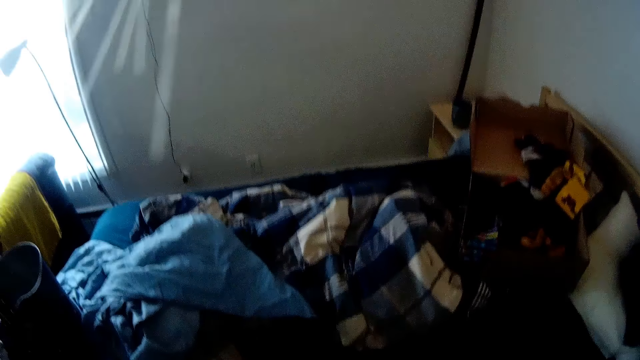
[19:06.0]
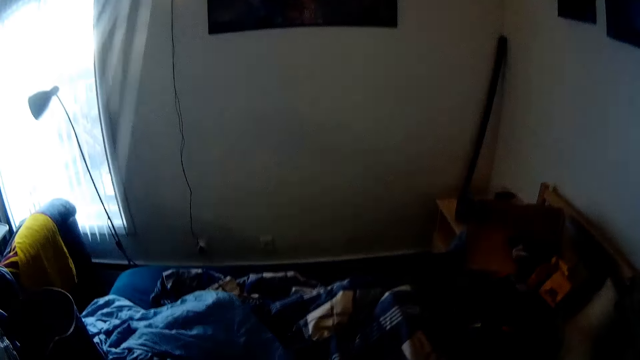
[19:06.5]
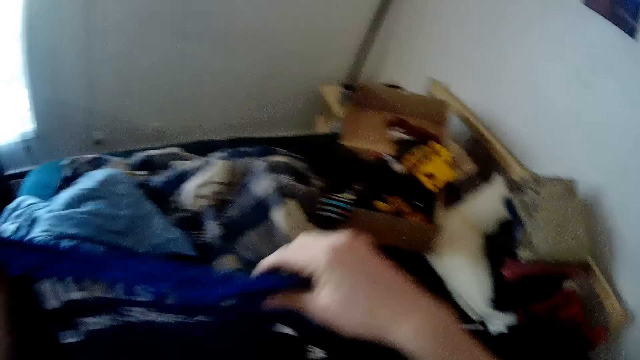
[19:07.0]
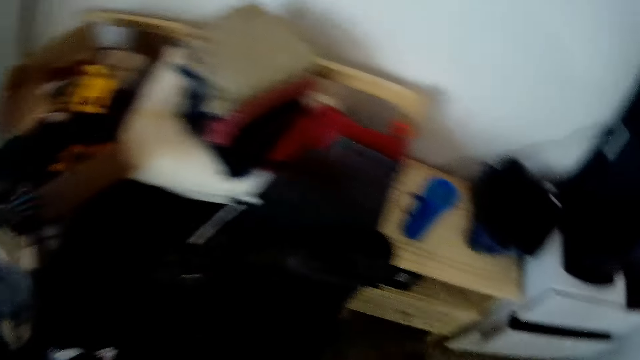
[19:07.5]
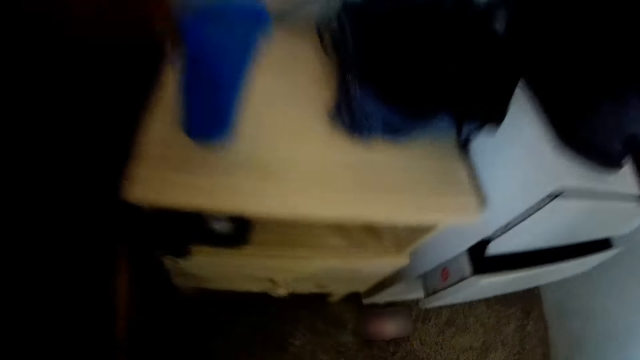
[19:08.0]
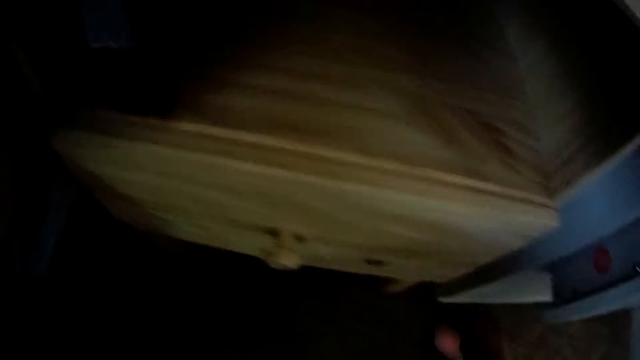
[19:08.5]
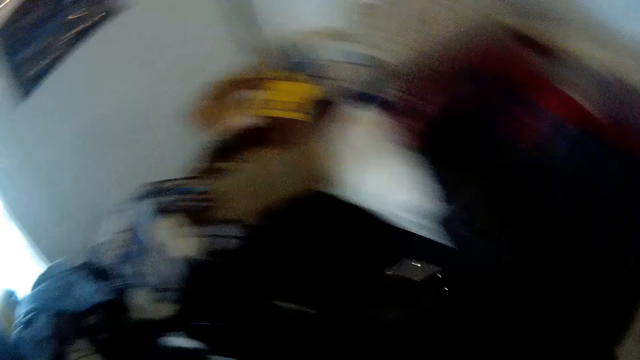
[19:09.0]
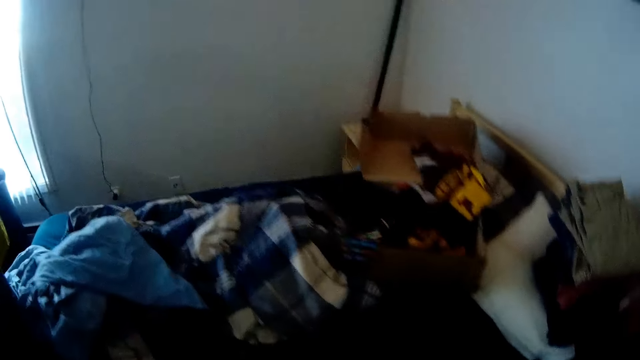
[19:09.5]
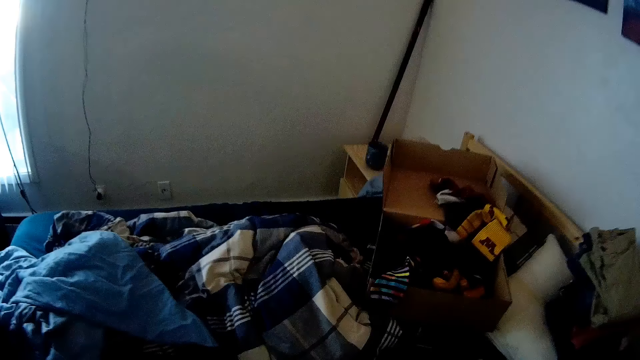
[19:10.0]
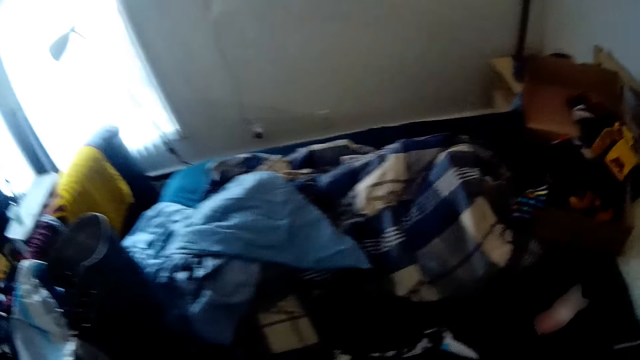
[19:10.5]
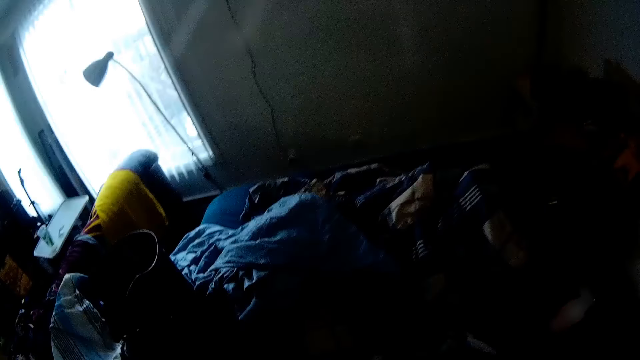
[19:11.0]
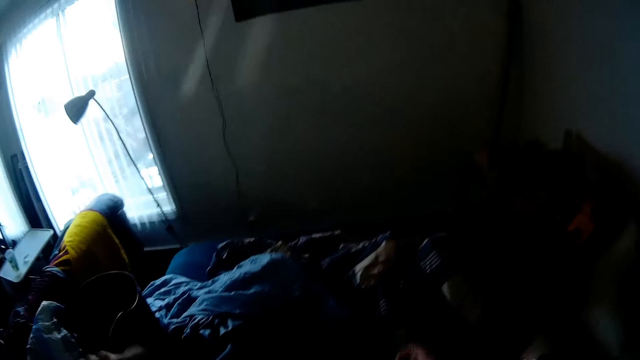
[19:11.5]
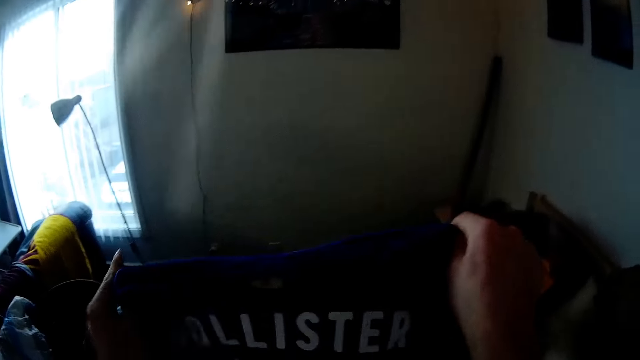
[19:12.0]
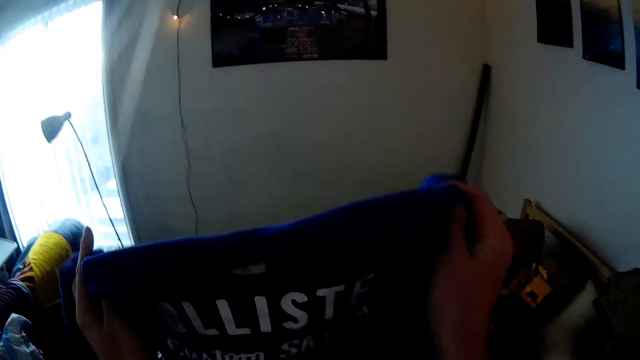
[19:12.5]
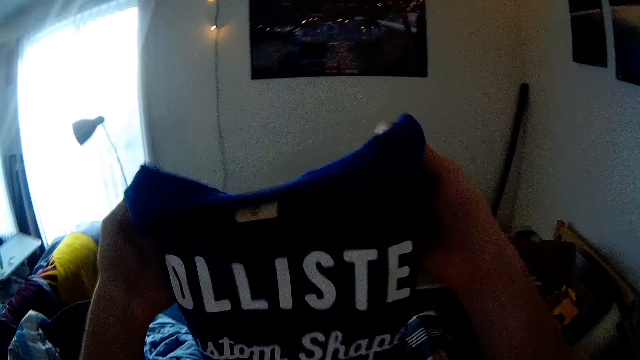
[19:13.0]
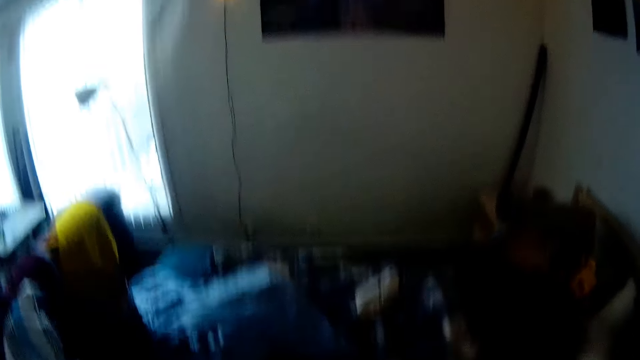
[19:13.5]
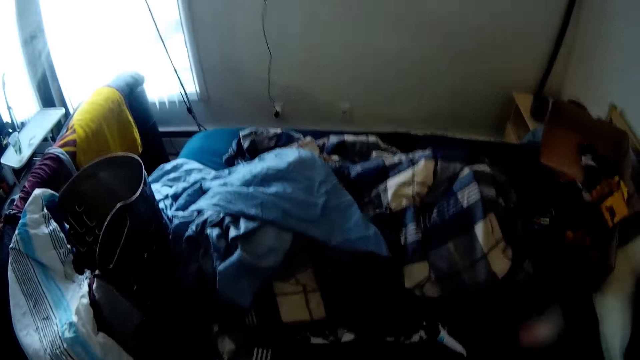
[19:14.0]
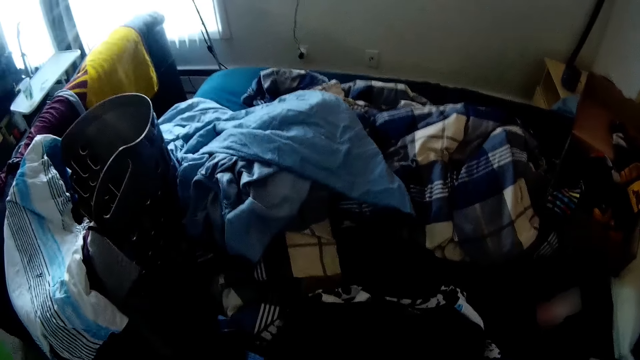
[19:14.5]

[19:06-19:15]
The camera wearer holds a second blue shirt with both hands. They fold the second blue shirt with both hands.

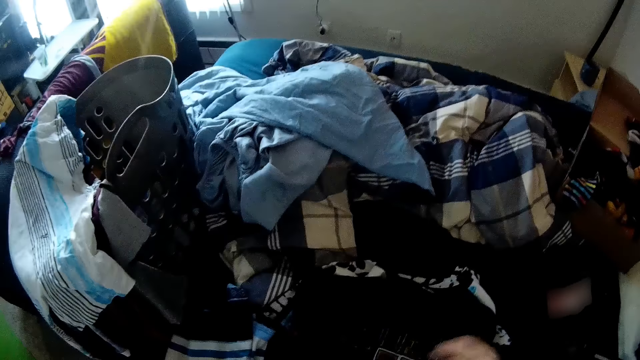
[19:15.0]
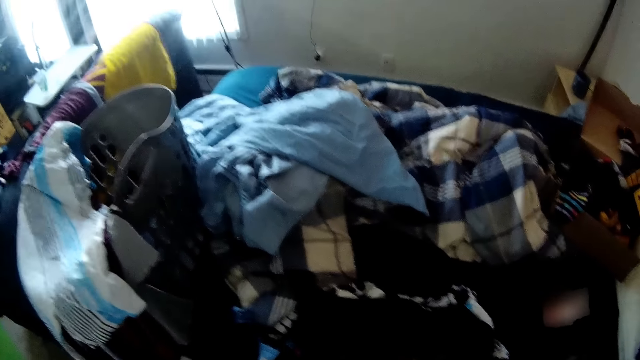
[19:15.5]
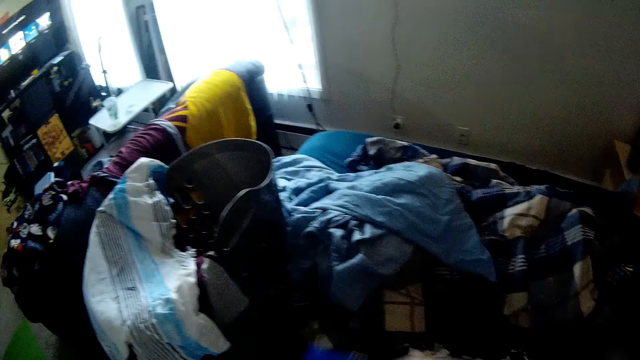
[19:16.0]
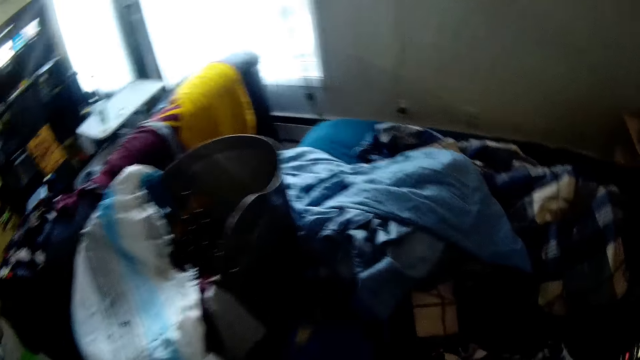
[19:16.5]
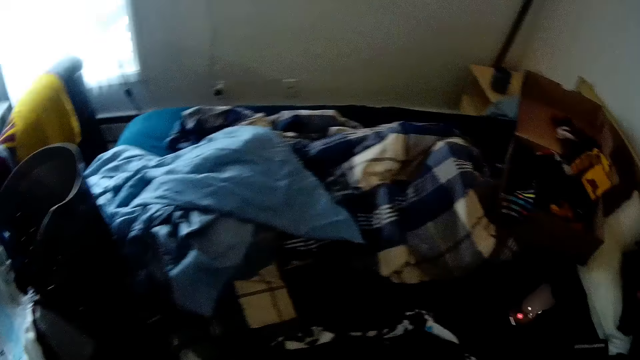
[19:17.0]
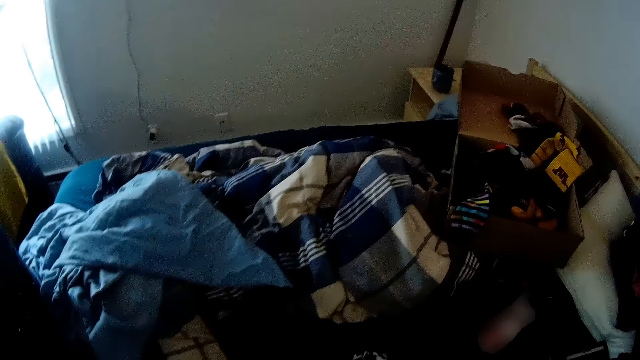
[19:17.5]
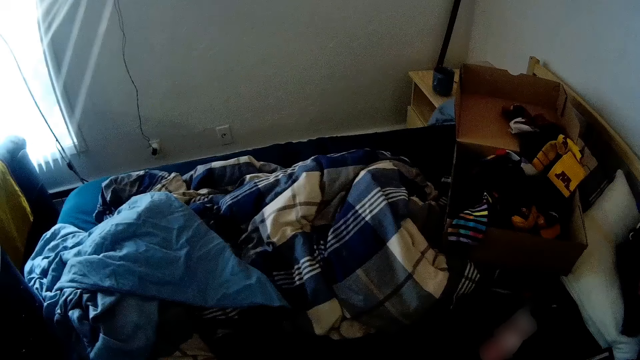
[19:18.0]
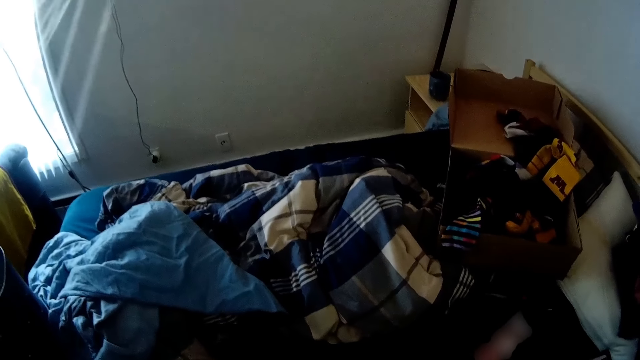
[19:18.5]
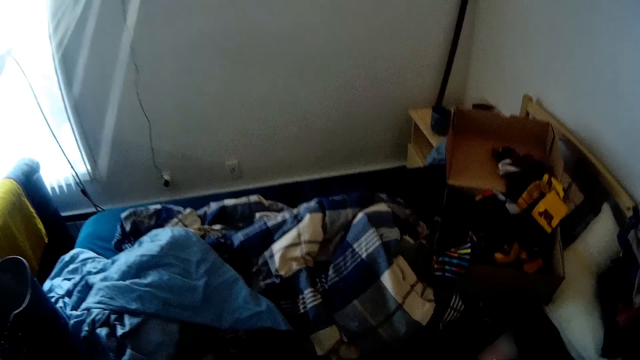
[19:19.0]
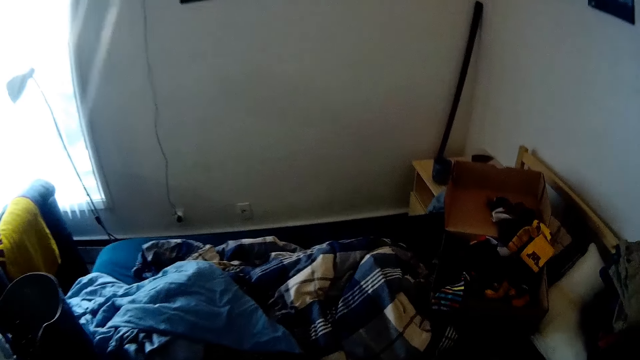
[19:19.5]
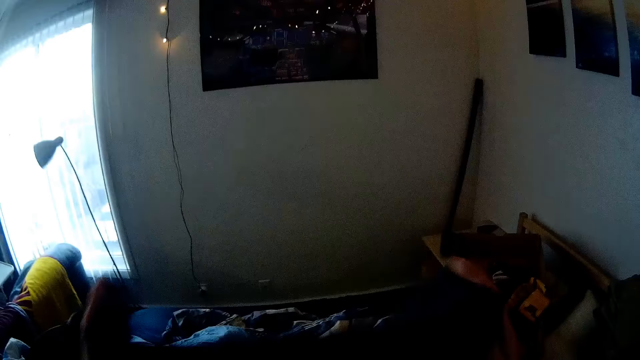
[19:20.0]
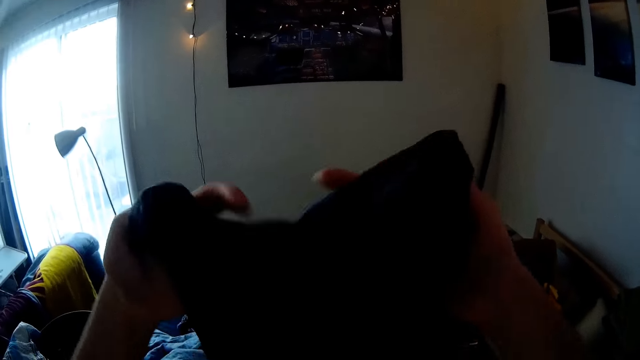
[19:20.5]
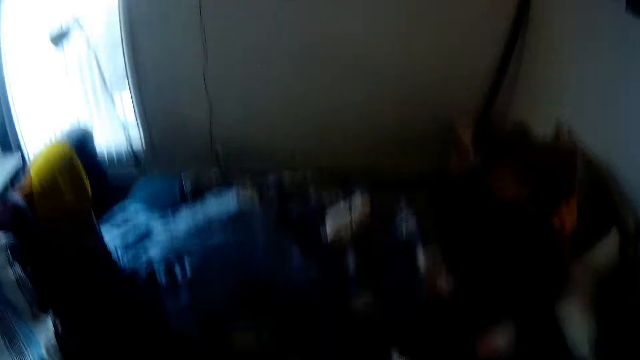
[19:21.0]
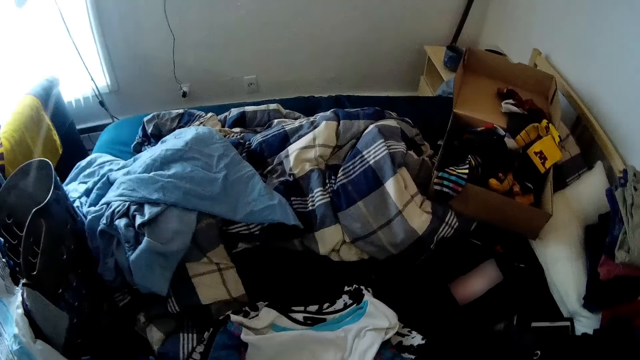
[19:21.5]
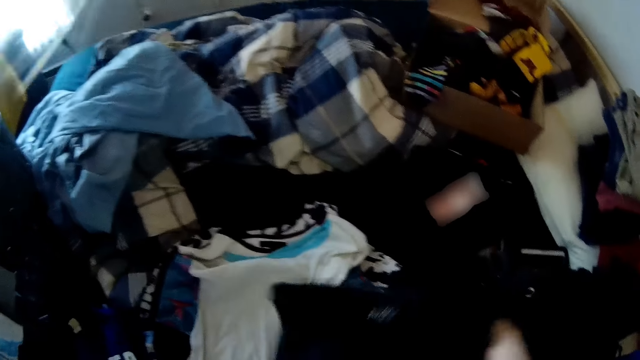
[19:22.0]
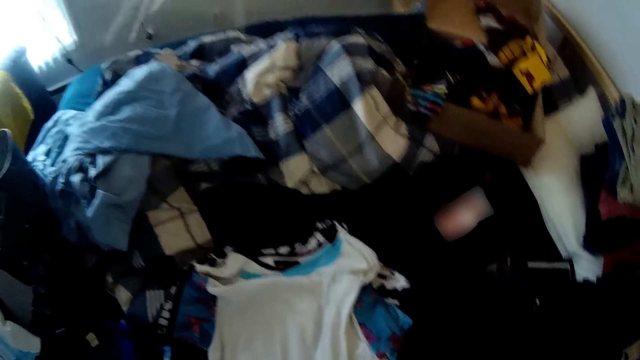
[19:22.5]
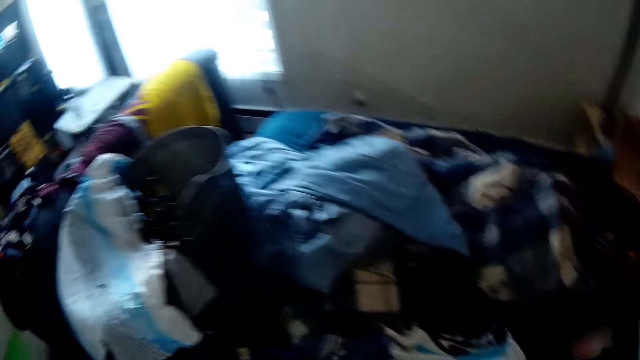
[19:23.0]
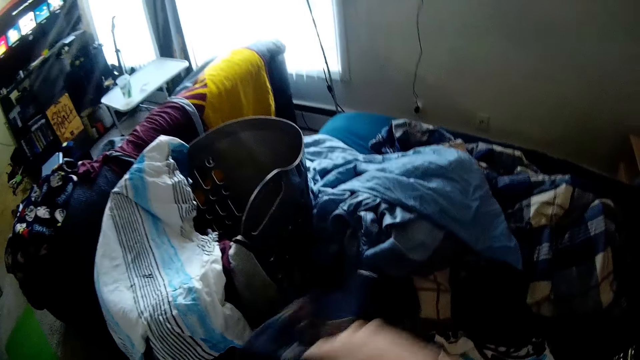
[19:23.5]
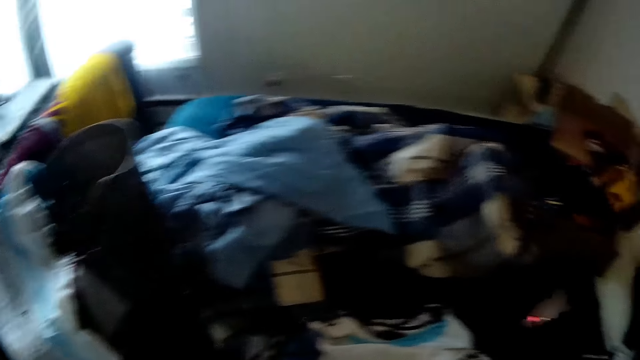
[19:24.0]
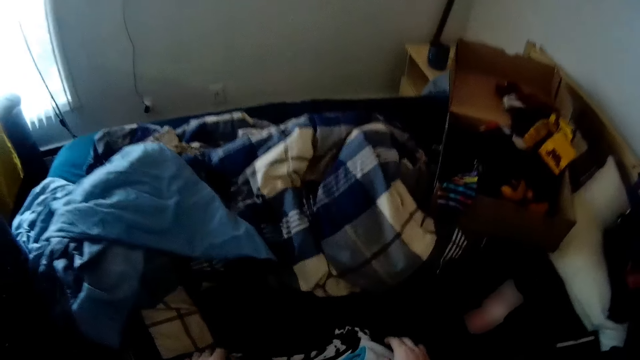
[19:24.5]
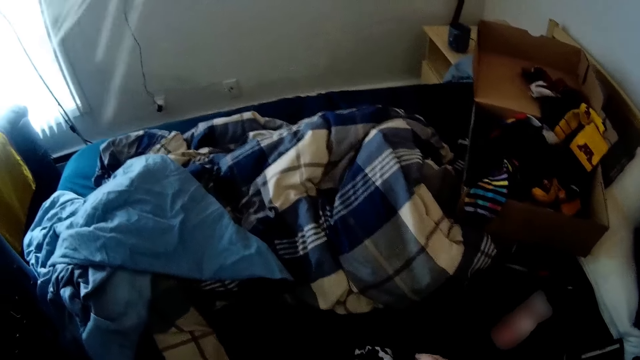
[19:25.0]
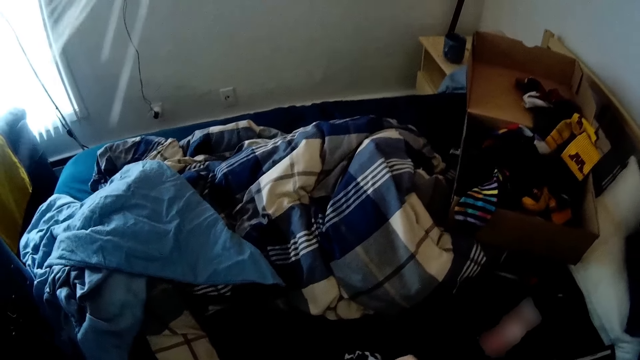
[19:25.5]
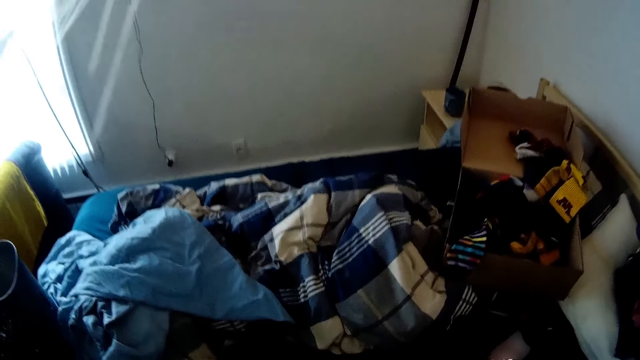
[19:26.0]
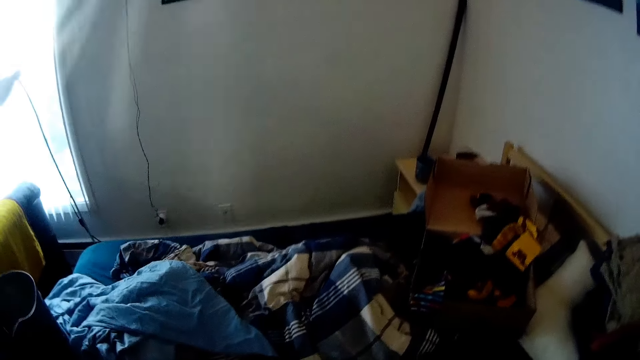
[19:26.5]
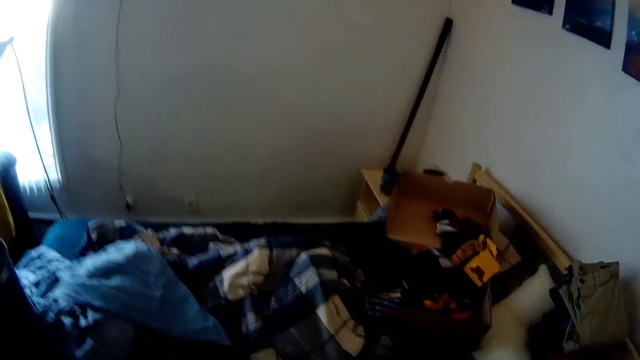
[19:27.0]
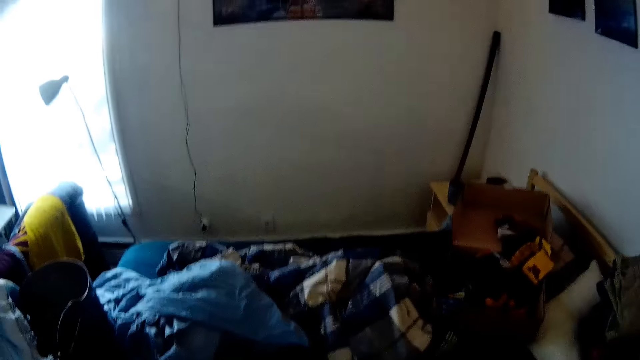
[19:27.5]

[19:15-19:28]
The camera wearer drops the second blue shirt on the bed with his left hand. He holds a fifth black shirt with both hands. He folds the fifth black shirt with both hands. He drops the fifth black shirt on the bed with both hands.
